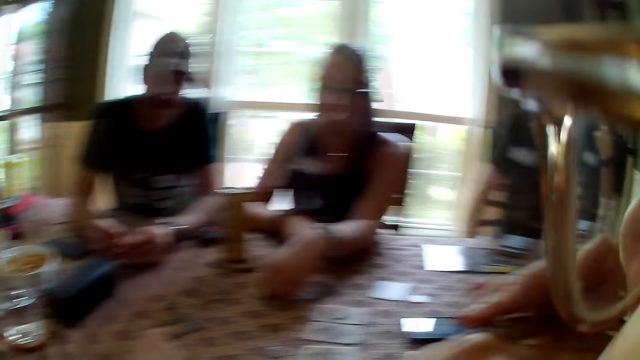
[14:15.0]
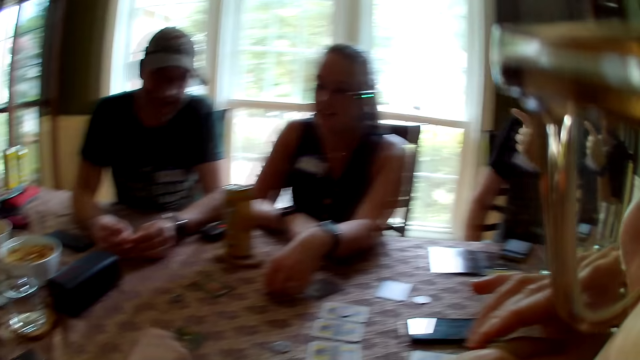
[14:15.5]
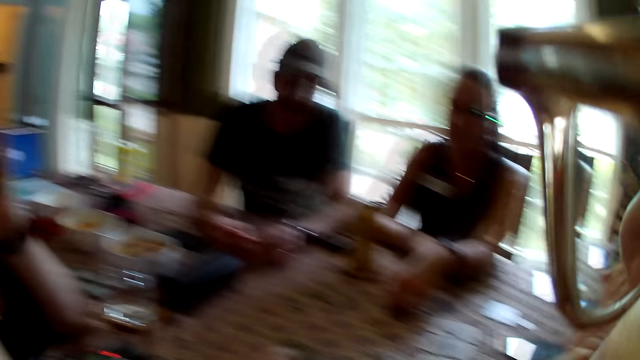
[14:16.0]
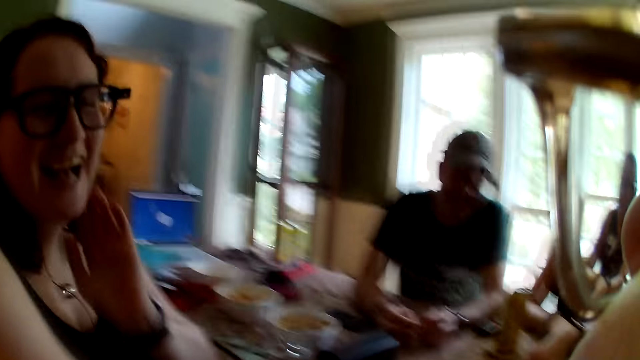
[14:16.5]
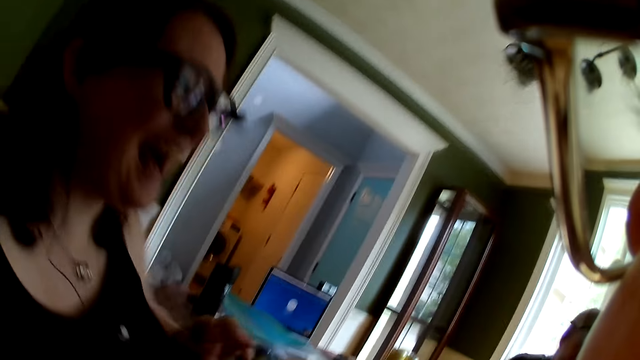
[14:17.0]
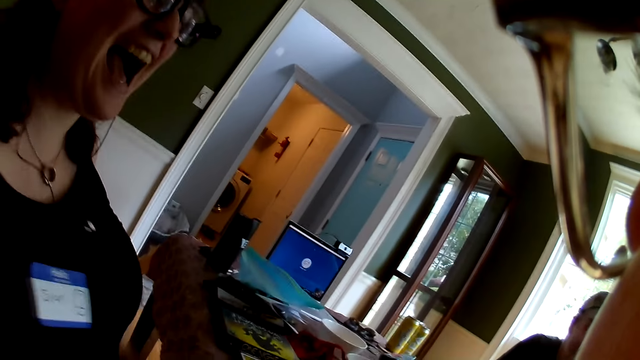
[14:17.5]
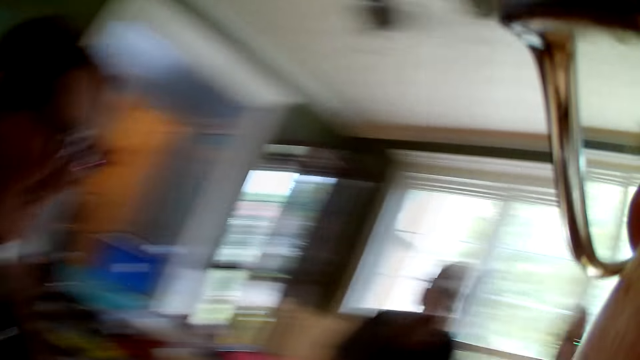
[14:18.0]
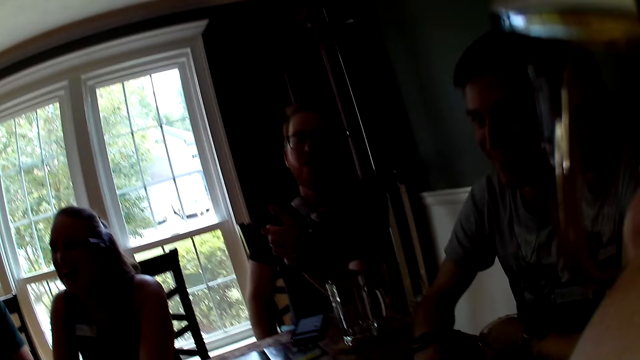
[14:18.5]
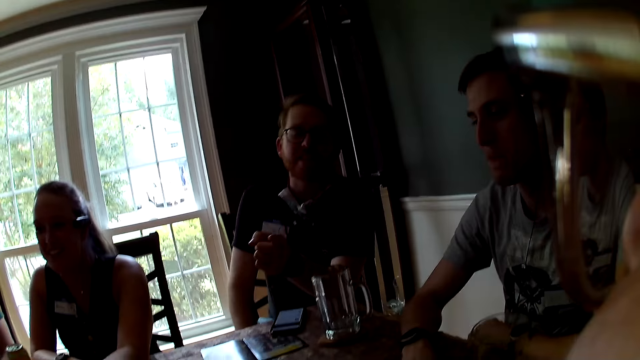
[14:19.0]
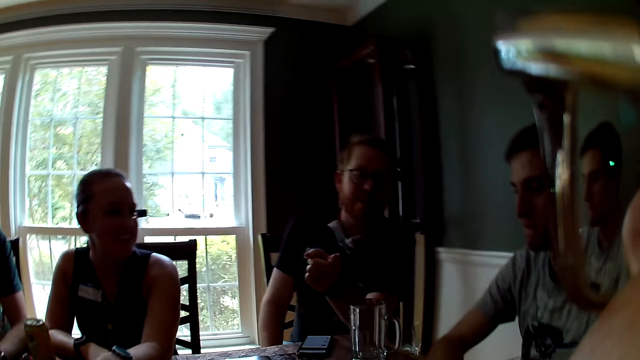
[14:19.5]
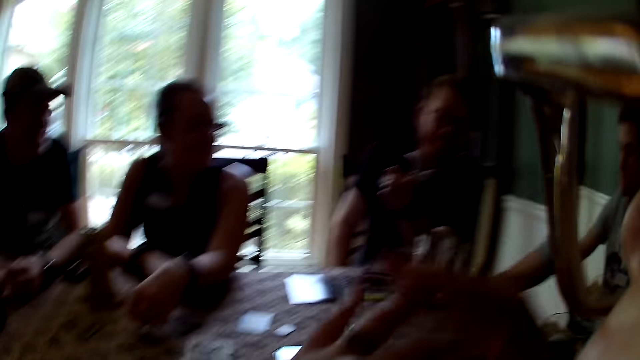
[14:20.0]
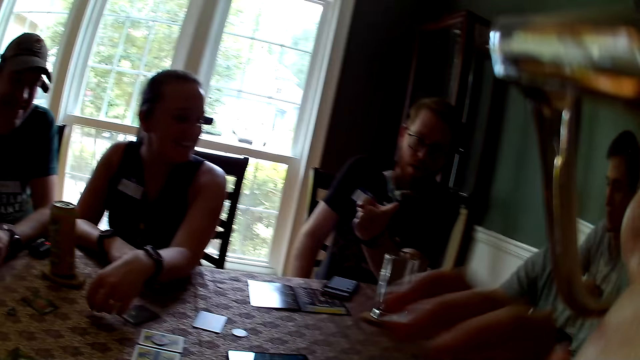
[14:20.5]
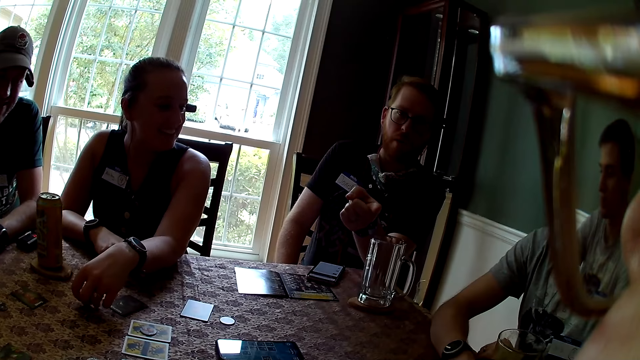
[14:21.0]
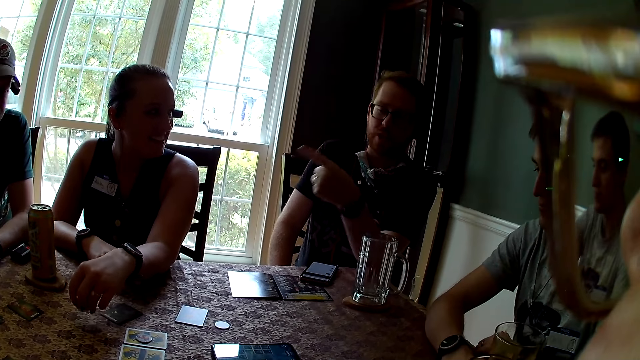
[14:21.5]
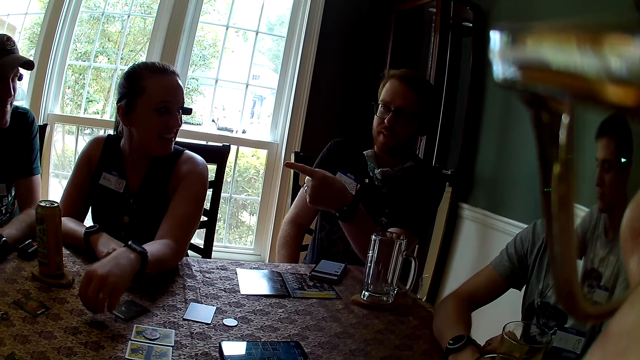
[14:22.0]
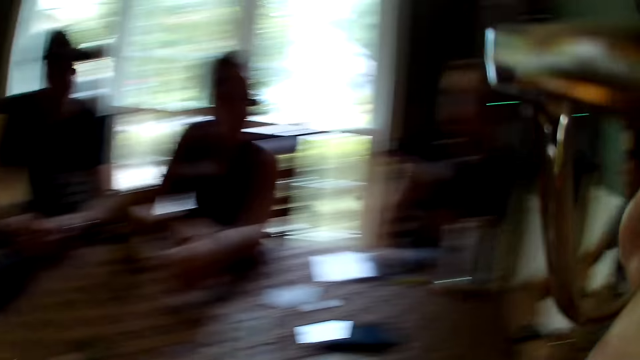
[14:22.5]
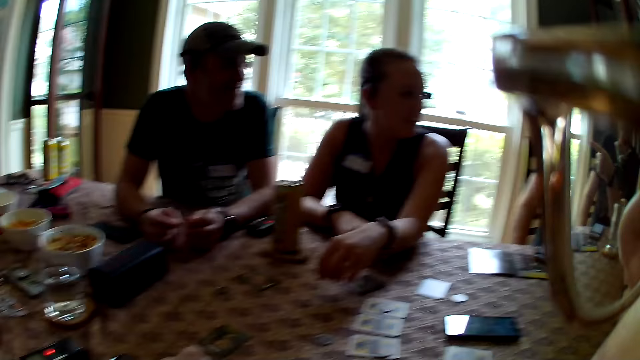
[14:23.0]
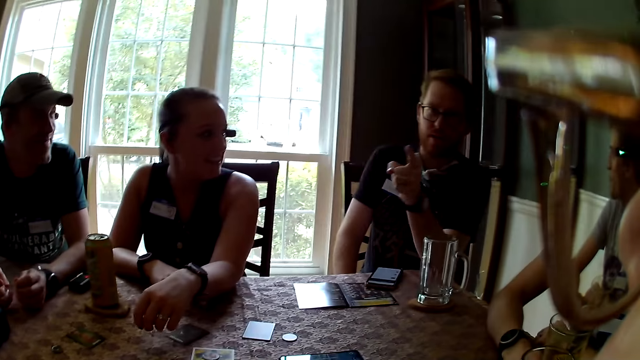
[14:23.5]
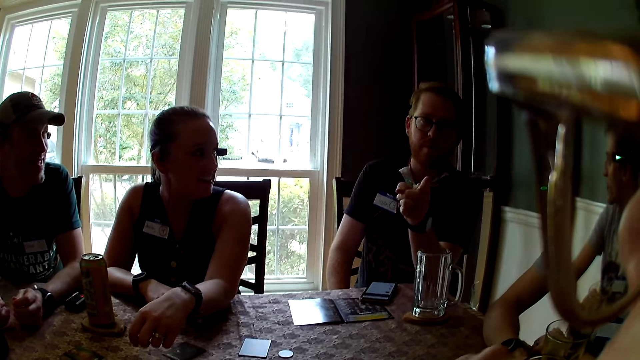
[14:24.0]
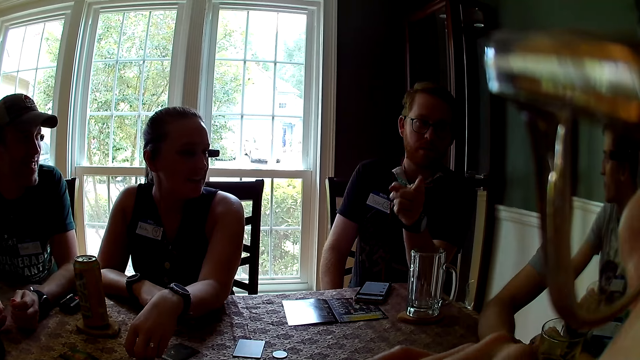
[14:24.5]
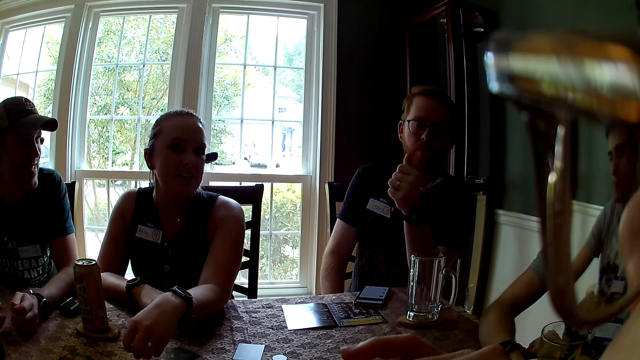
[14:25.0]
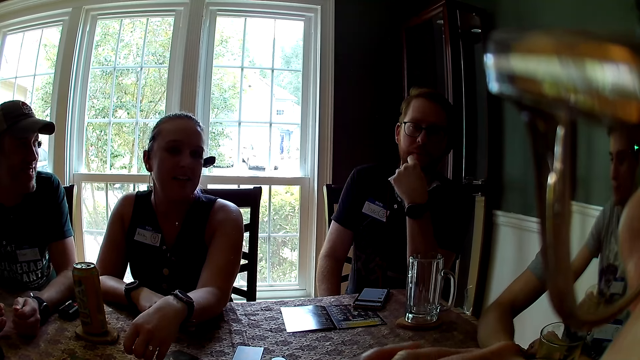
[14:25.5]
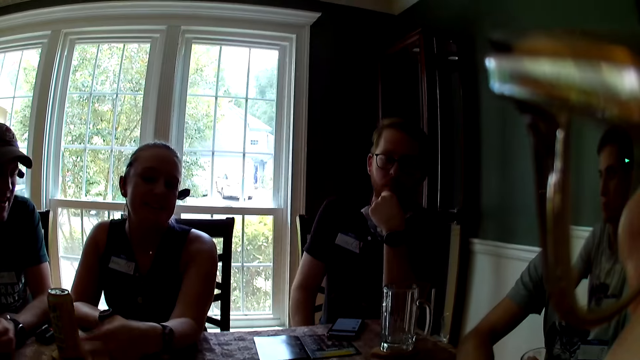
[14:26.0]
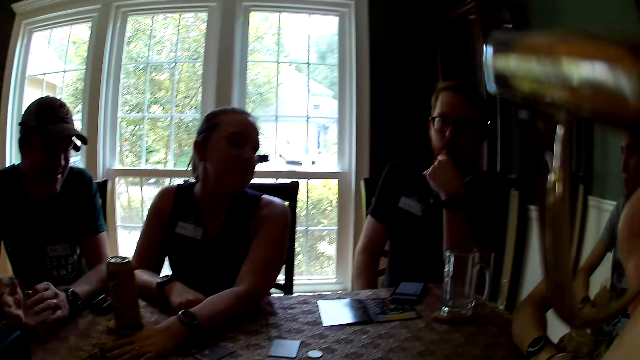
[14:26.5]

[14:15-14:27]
A woman laughs. A man interacts with the camera wearer. The man points at the woman with his right hand. The man points at the camera wearer with his right hand.

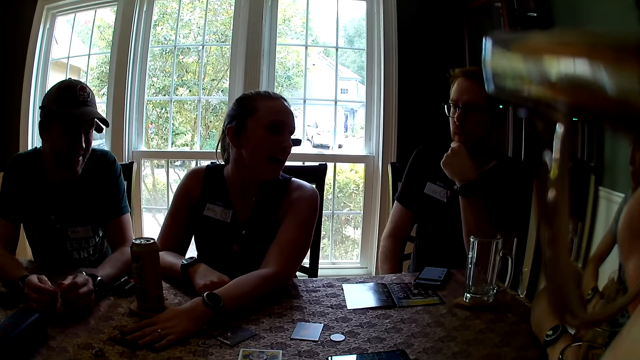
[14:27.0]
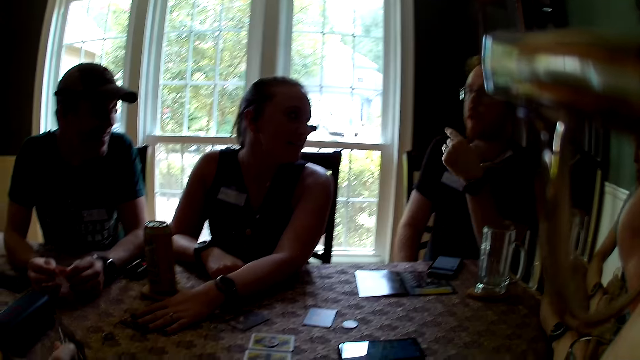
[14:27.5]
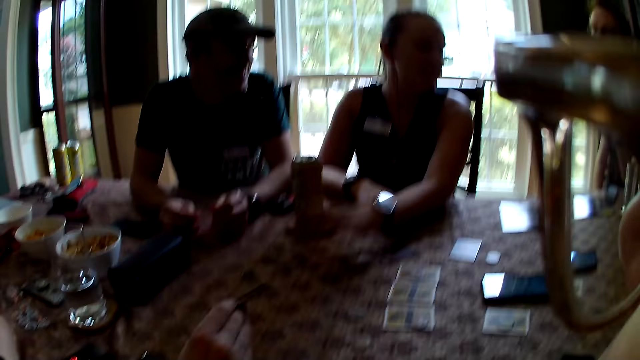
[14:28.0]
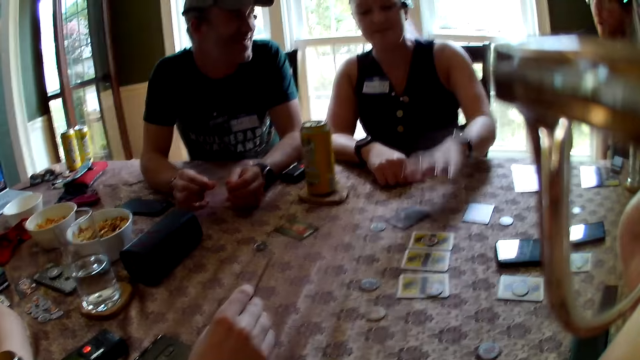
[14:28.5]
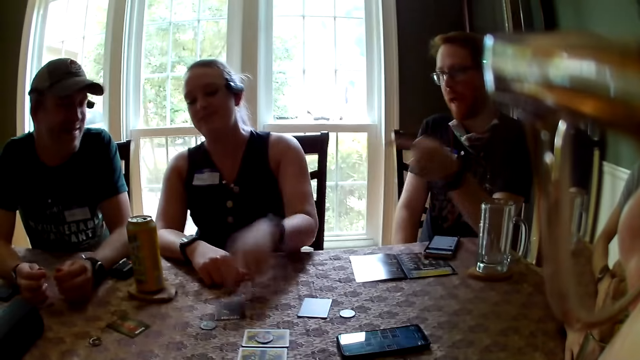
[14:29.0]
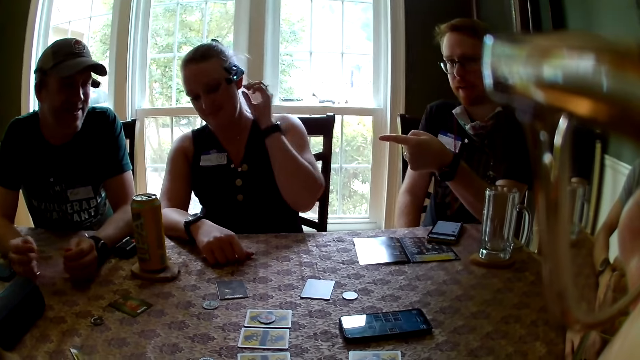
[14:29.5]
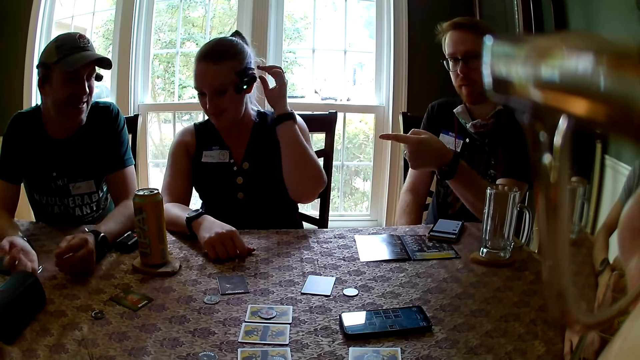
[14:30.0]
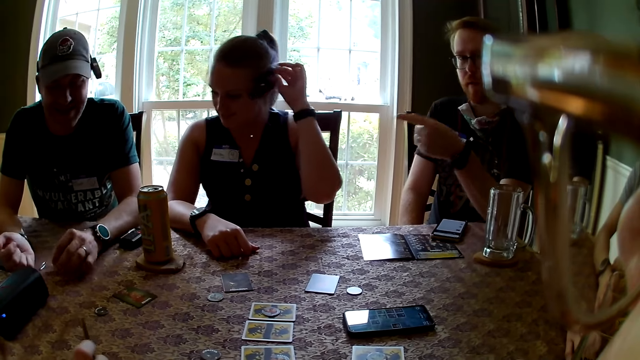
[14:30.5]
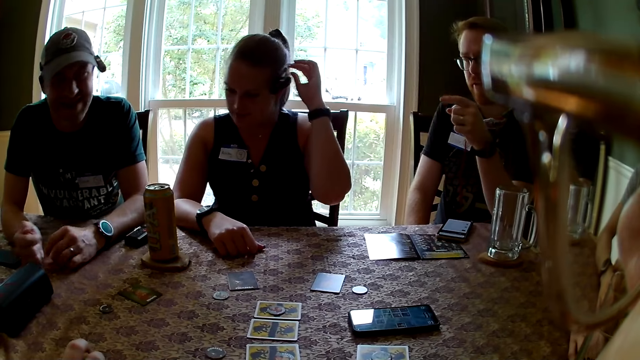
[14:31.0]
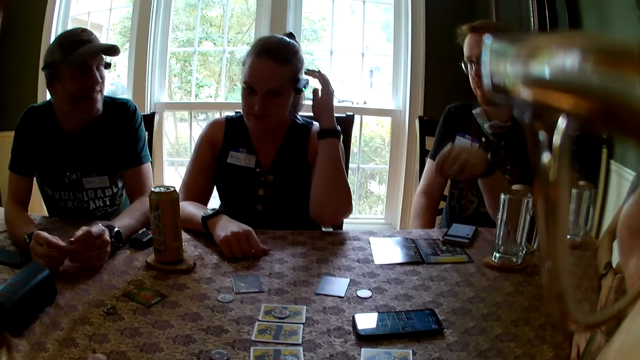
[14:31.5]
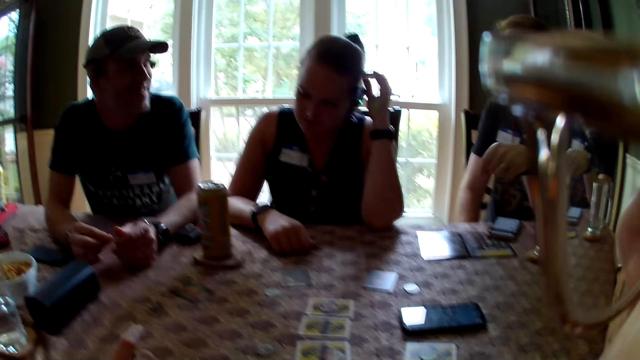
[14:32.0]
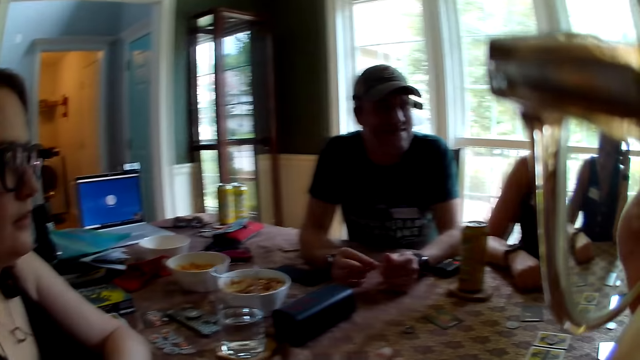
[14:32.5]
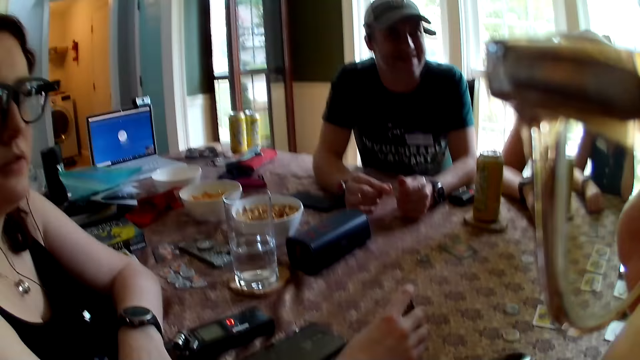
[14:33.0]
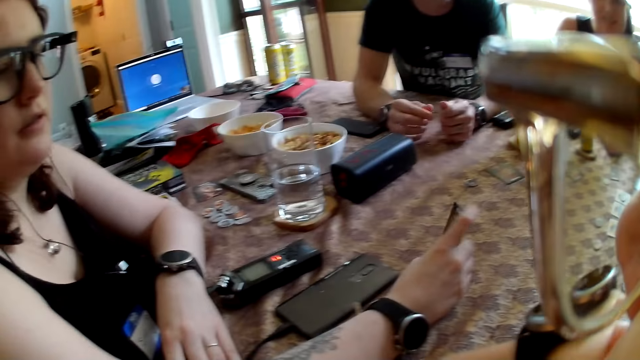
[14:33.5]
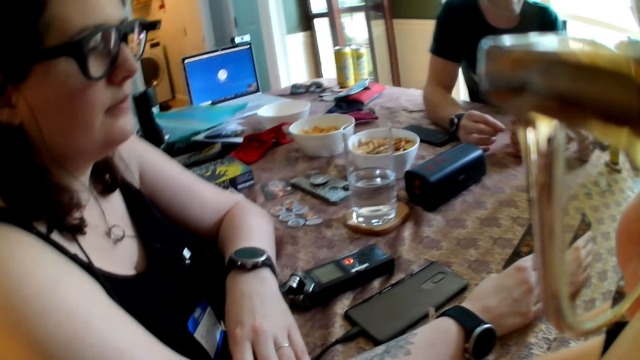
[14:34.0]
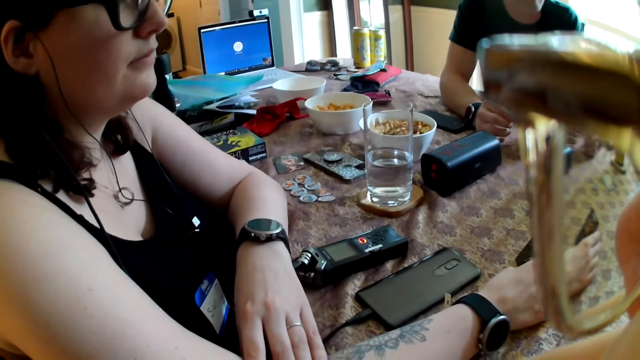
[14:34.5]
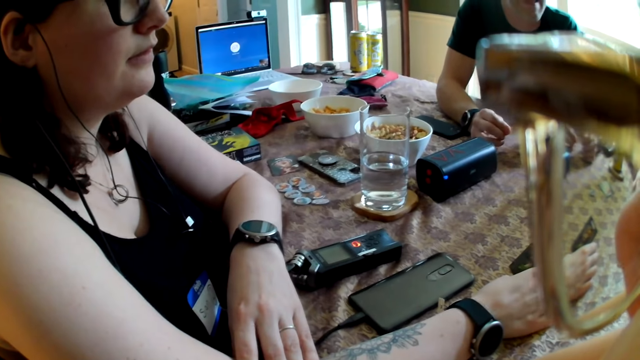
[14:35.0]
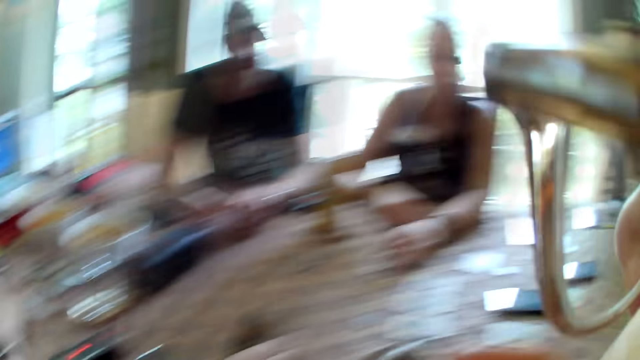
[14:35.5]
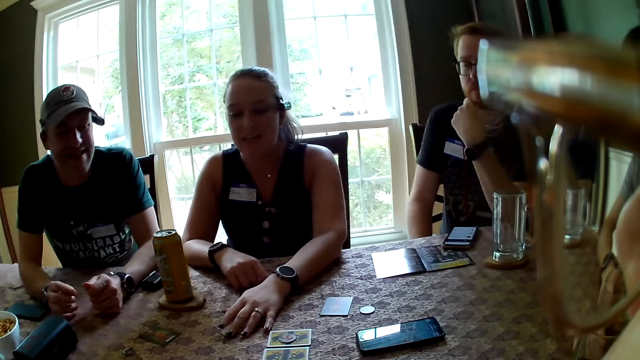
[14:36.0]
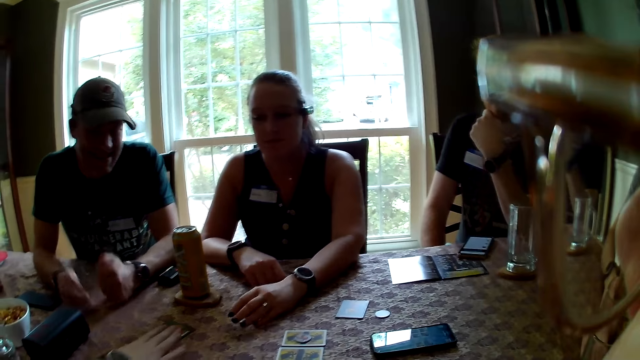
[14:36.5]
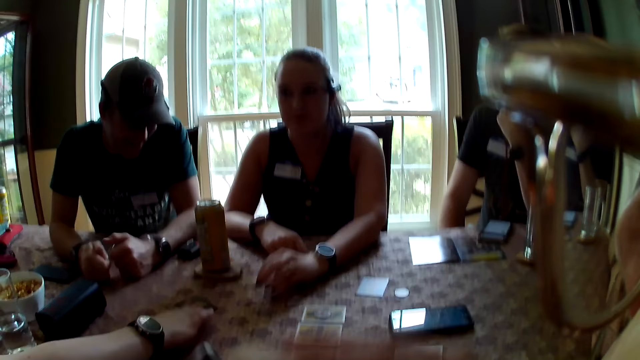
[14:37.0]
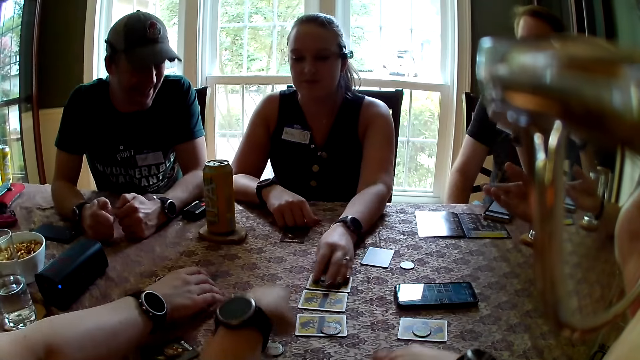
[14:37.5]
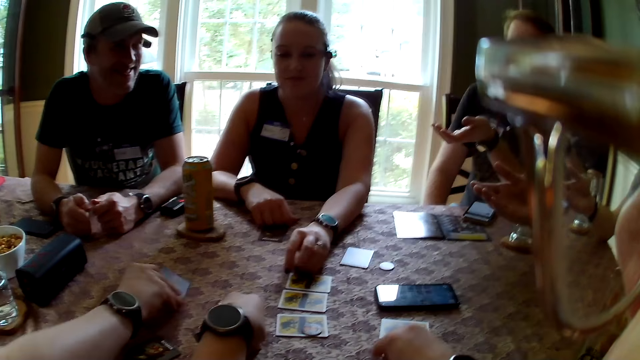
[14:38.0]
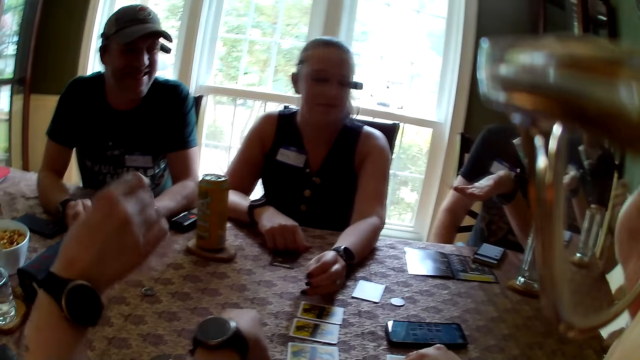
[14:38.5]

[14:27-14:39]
A woman interacts with a man. Another woman holds a card with her right hand. The camera wearer converses with a man. The other woman picks up a card with her left hand. Another woman picks up a token from the table with her left hand. The camera wearer picks up a token with her left hand.
